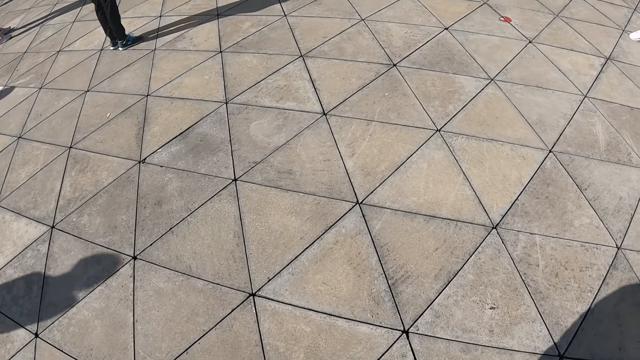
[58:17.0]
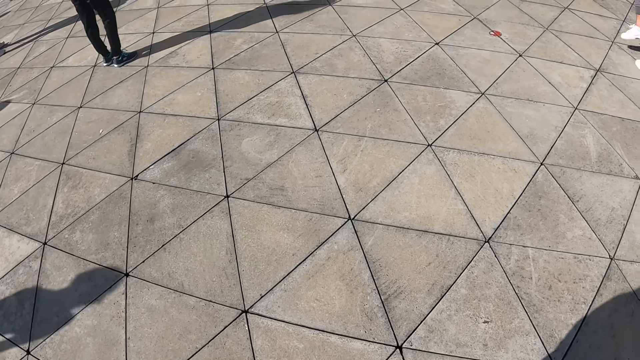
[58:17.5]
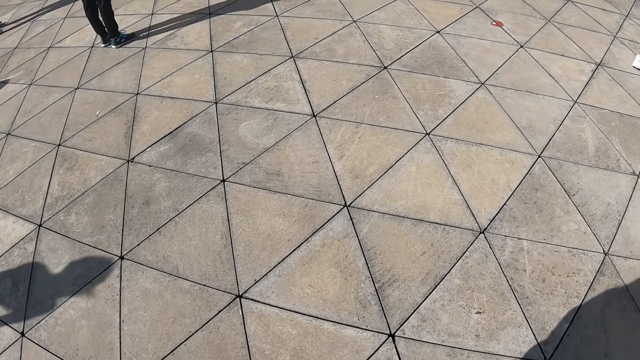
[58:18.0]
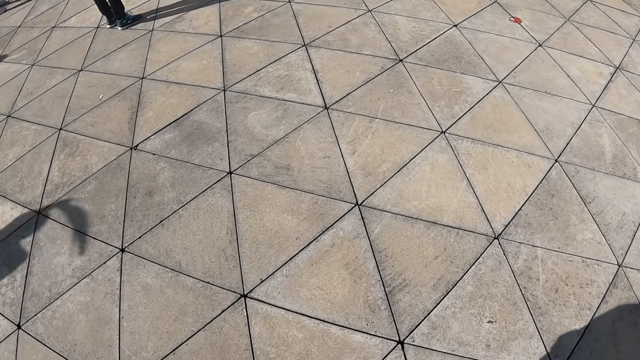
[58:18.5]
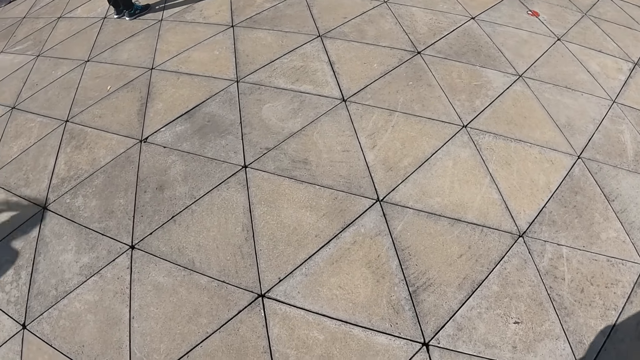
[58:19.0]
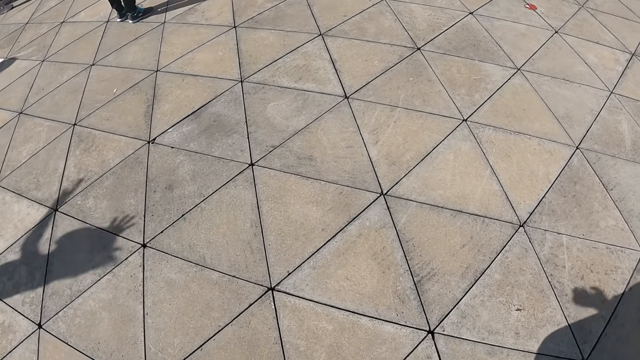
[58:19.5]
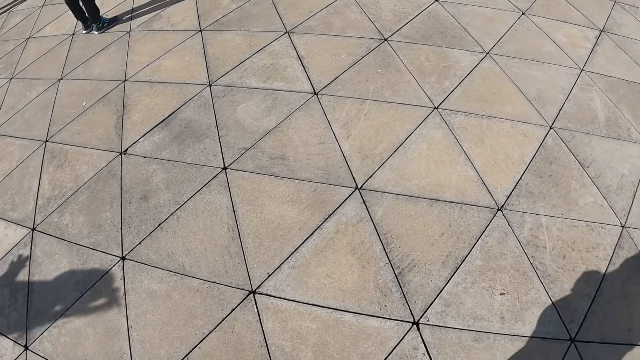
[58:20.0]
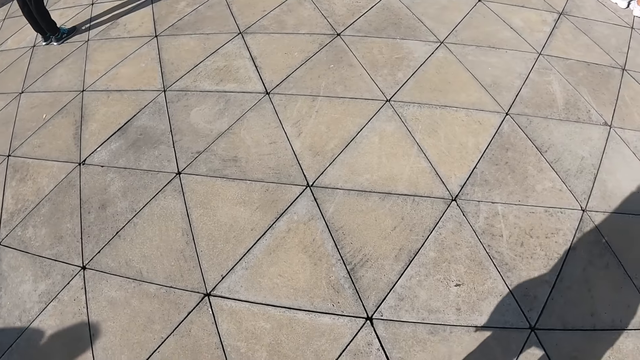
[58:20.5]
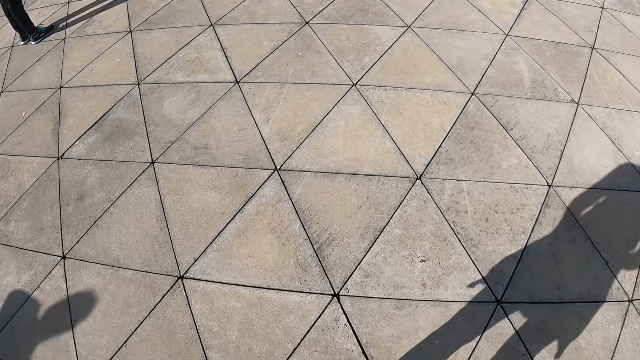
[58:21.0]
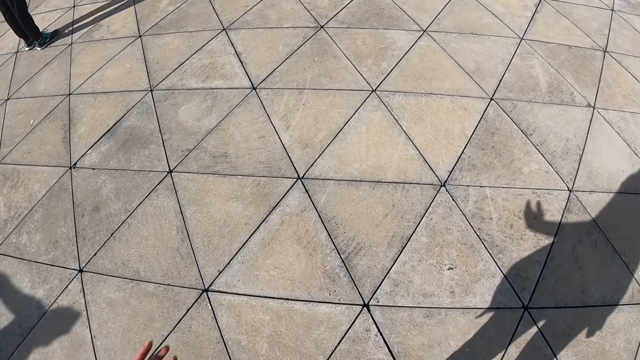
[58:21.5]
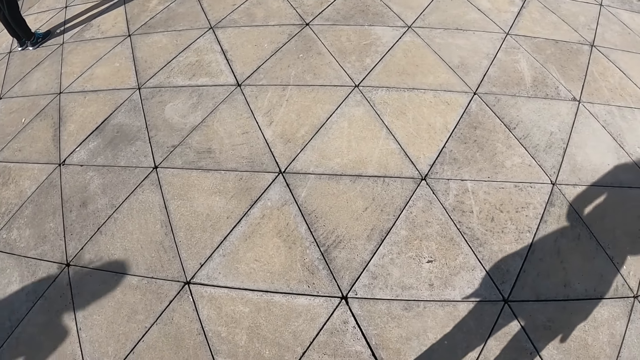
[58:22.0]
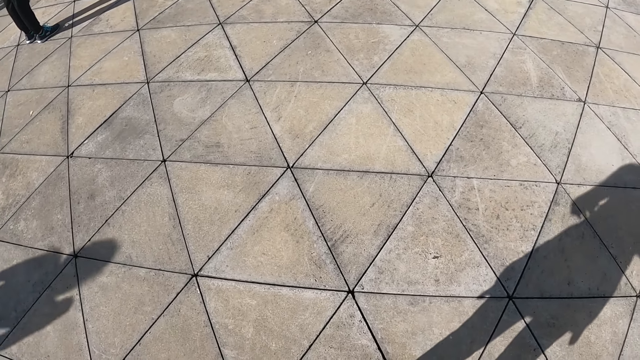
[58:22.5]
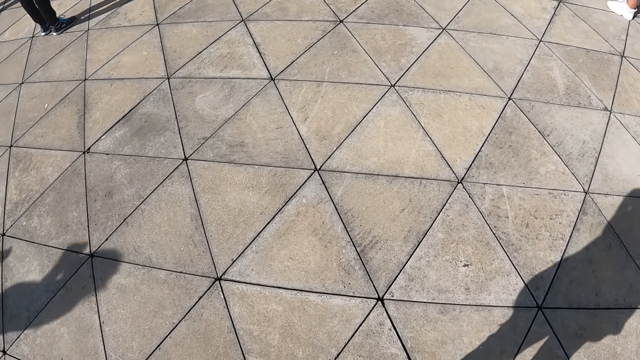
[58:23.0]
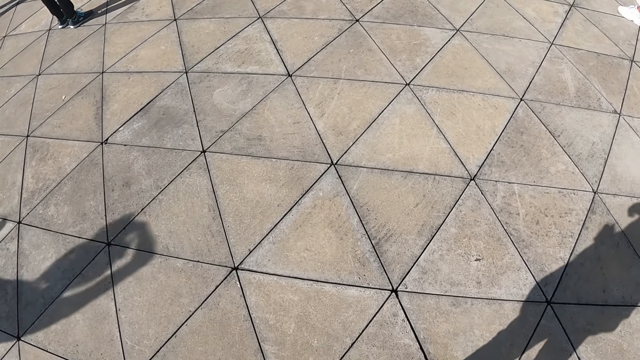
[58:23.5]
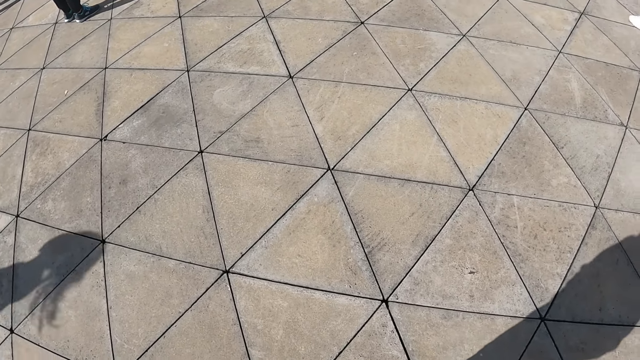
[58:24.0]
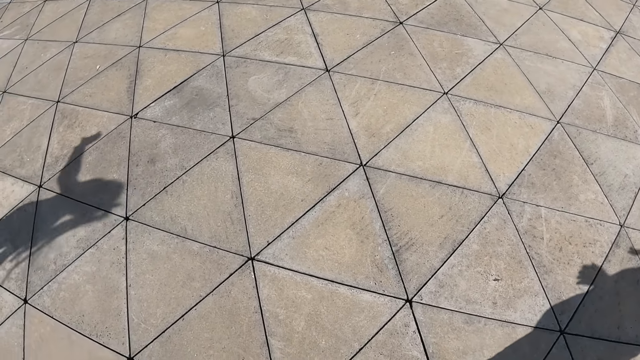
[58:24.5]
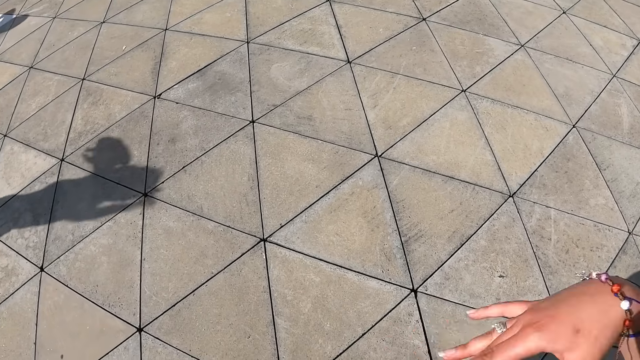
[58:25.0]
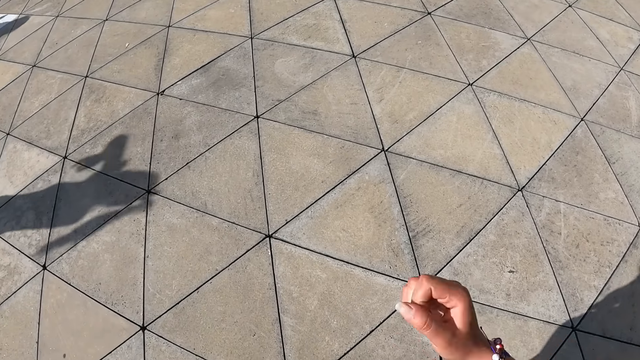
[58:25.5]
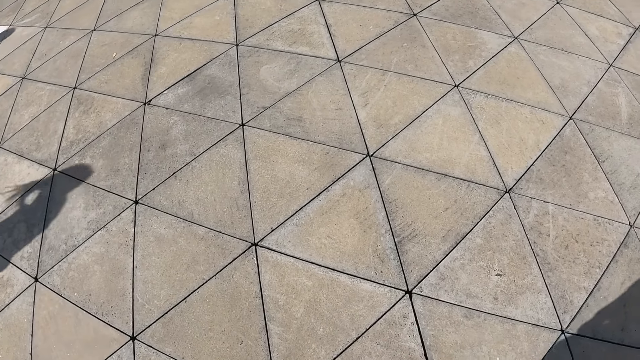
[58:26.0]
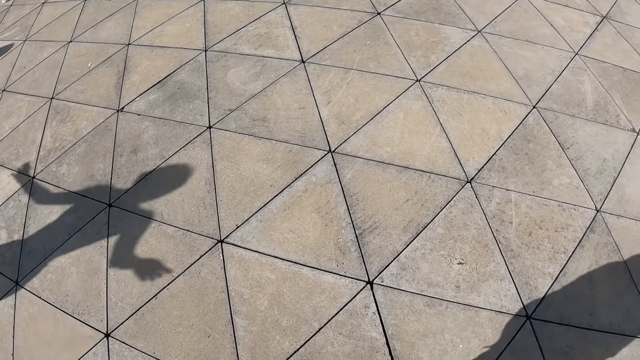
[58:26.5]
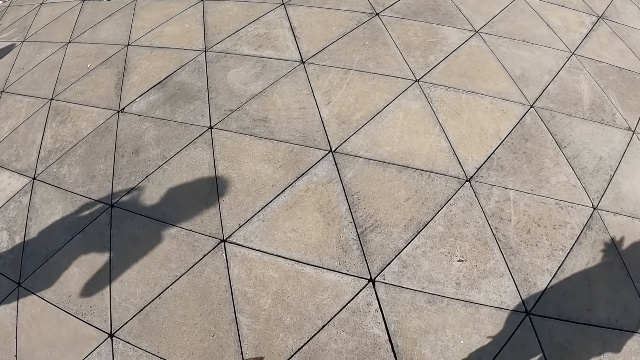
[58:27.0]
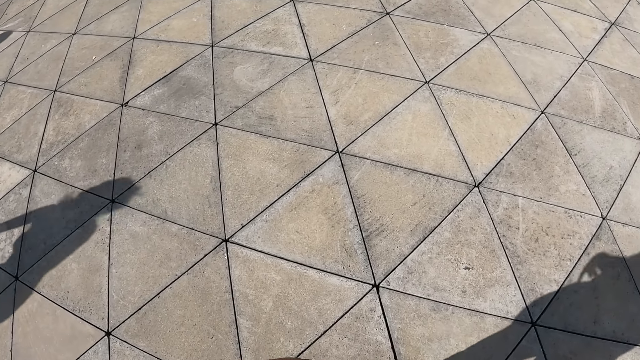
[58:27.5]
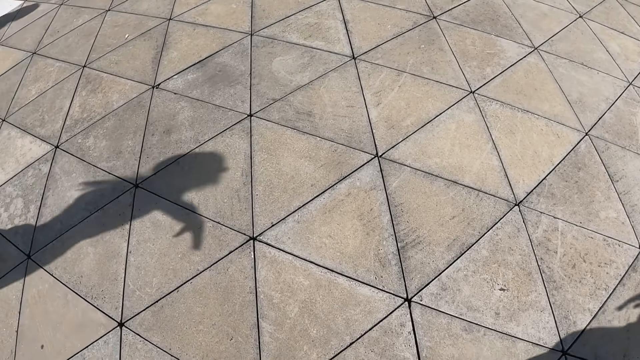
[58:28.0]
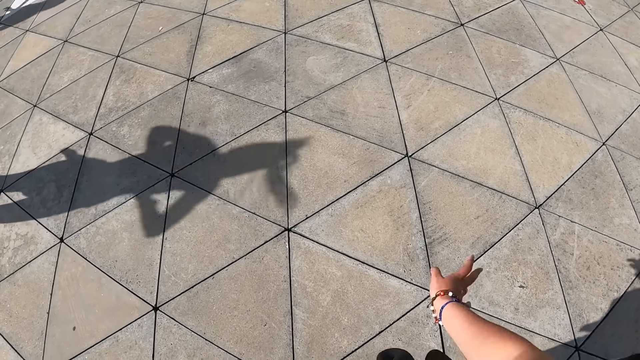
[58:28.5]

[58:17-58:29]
The camera wearer dances. They move hands.

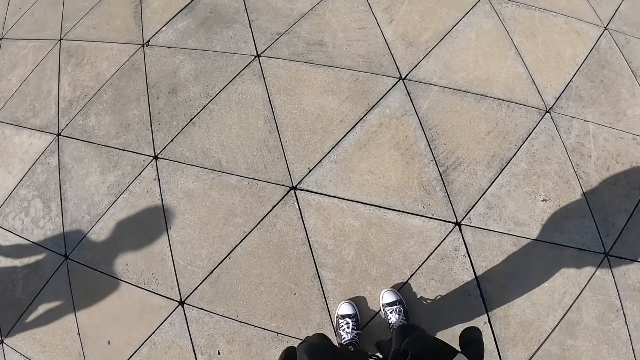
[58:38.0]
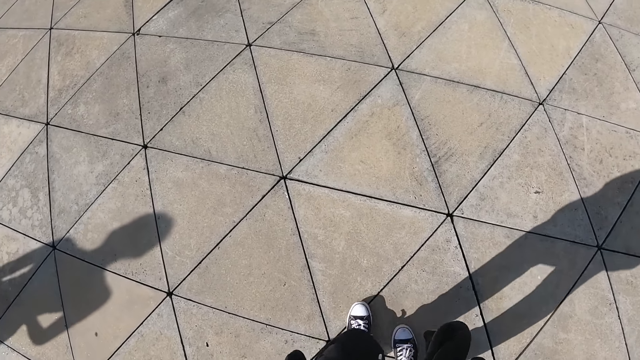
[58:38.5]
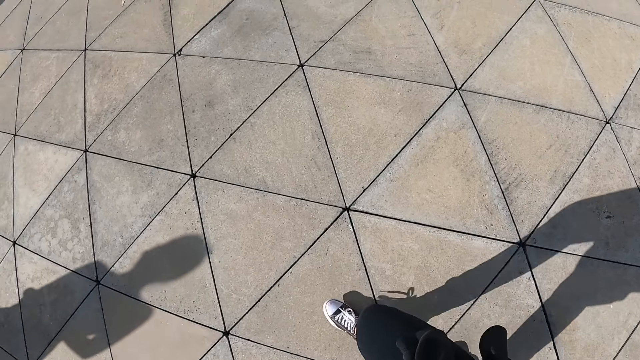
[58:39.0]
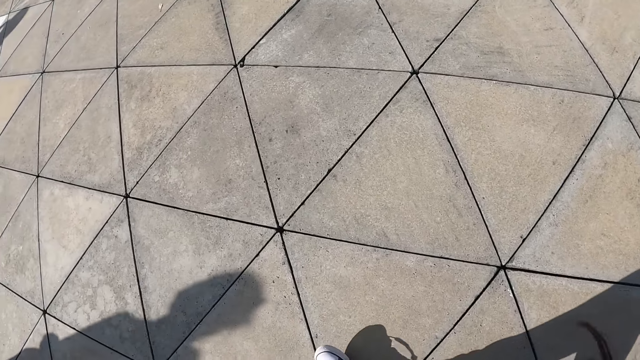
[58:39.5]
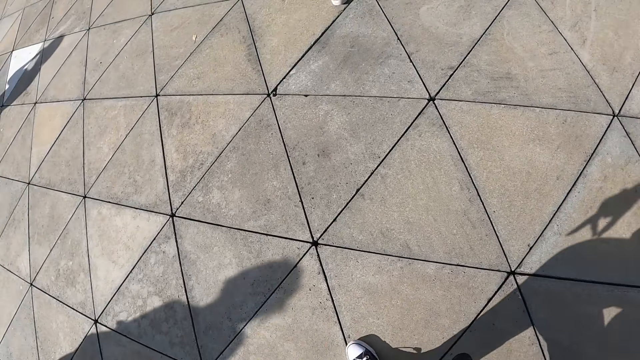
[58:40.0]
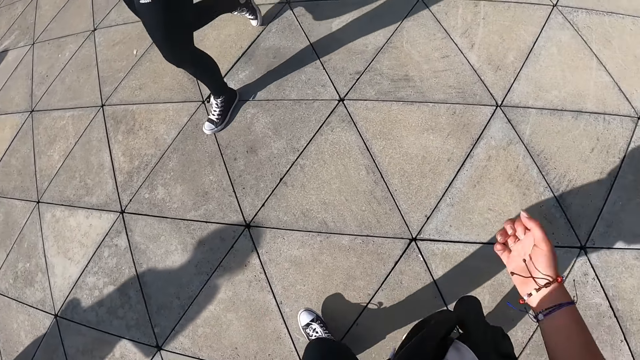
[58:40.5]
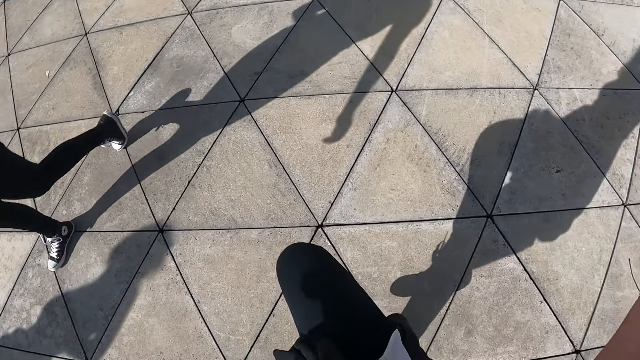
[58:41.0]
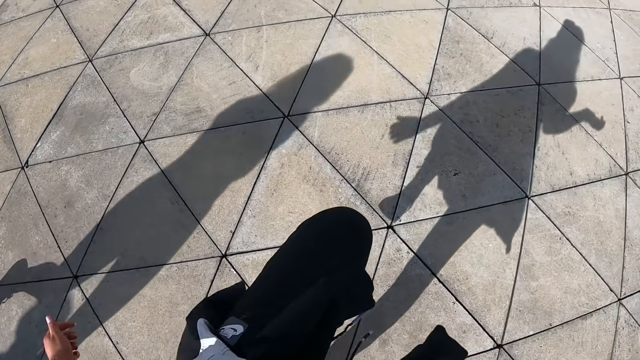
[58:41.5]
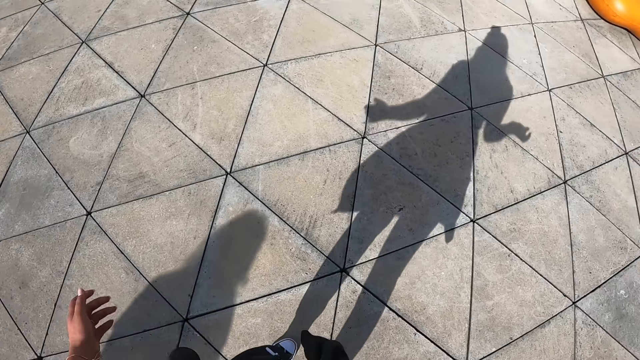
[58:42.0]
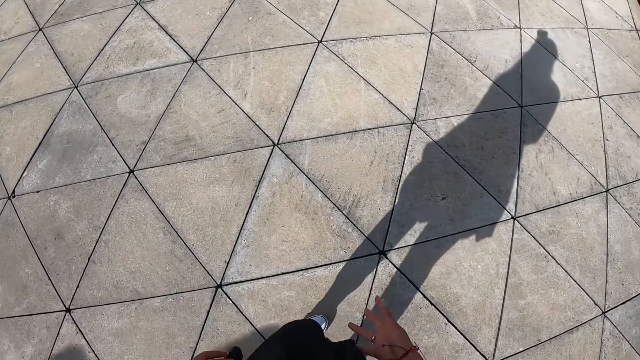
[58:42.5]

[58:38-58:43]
The camera wearer makes dance moves.

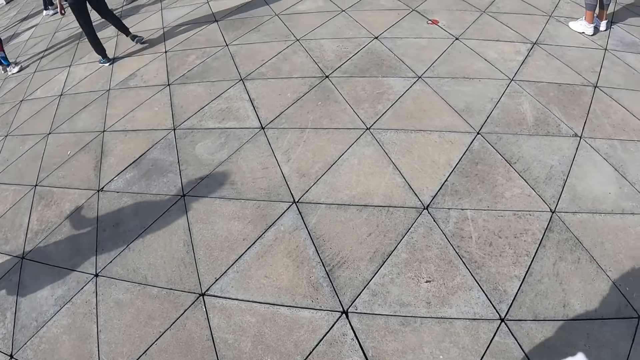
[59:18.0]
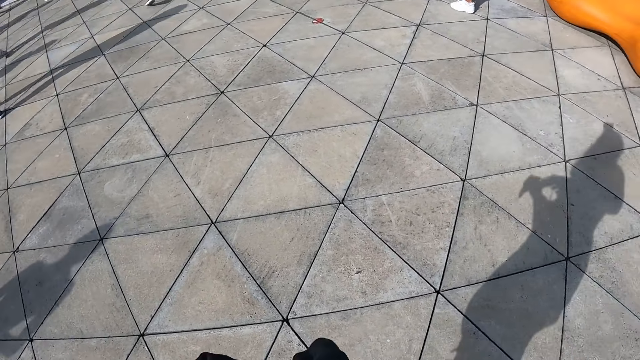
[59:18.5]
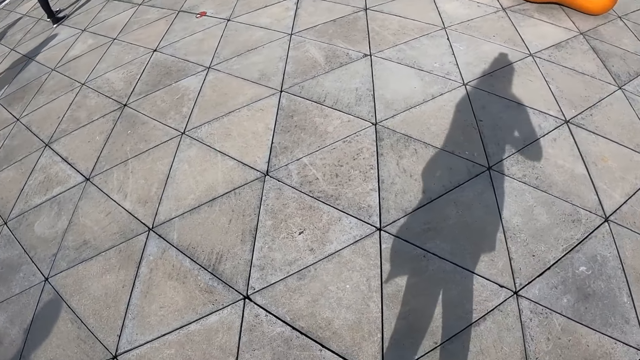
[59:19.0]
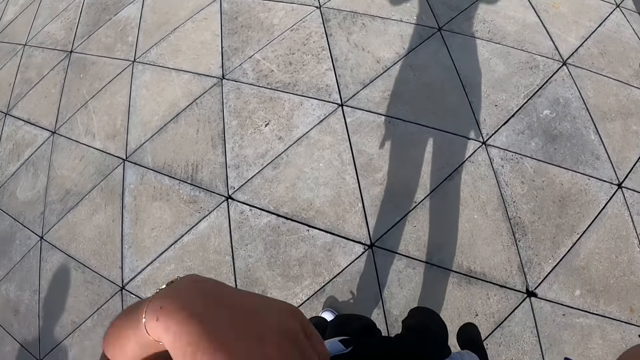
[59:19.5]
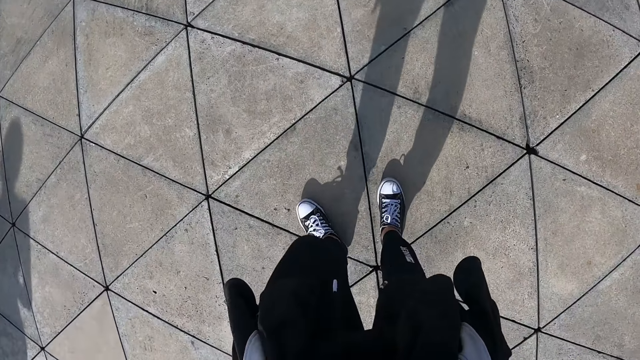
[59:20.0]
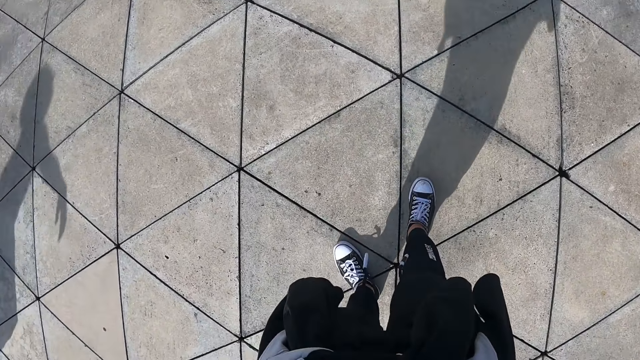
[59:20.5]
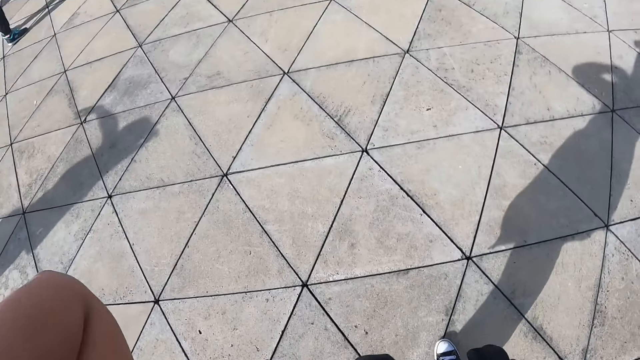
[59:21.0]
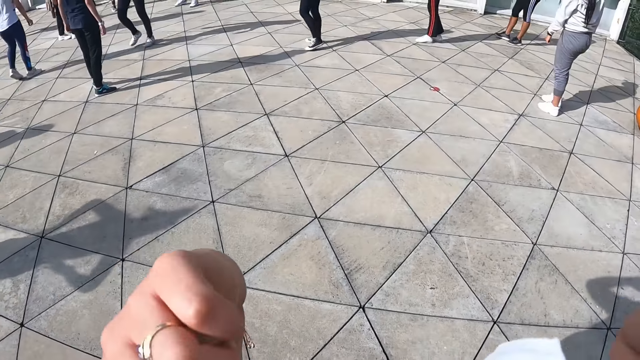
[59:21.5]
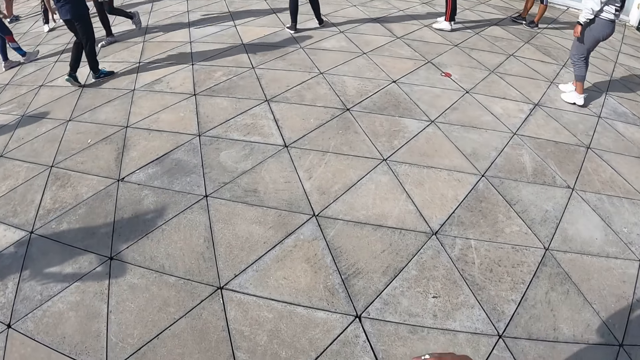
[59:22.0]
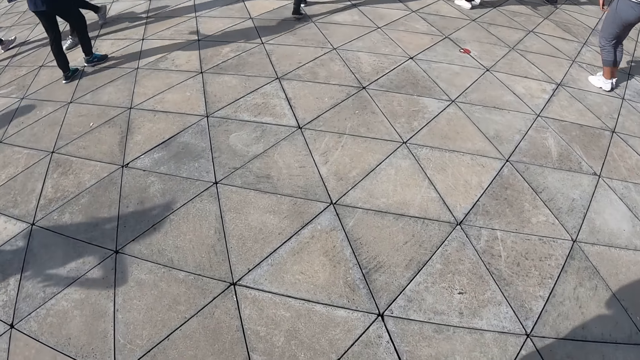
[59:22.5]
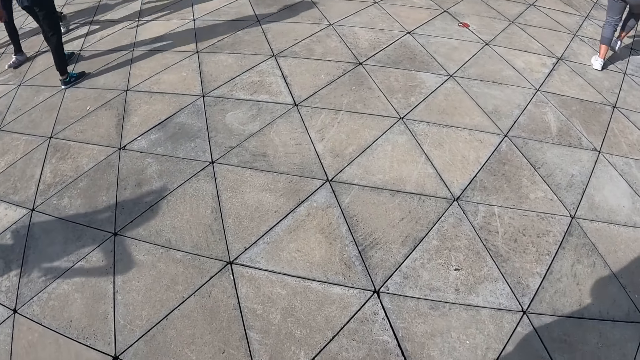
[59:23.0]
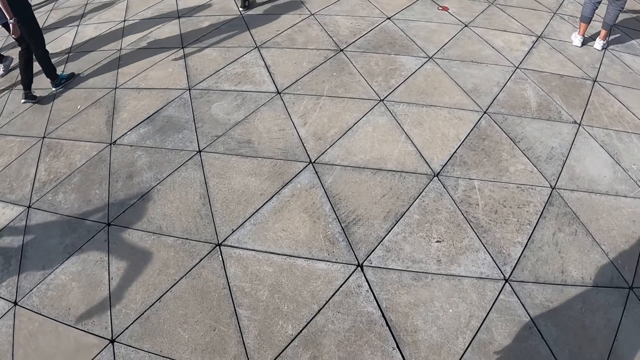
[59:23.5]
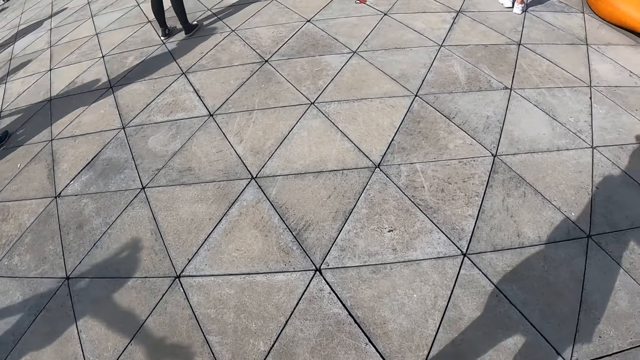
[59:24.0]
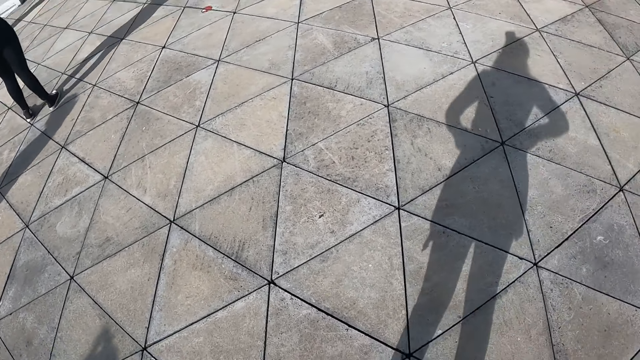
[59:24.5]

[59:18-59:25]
The camera wearer raises her left hand towards her face.
